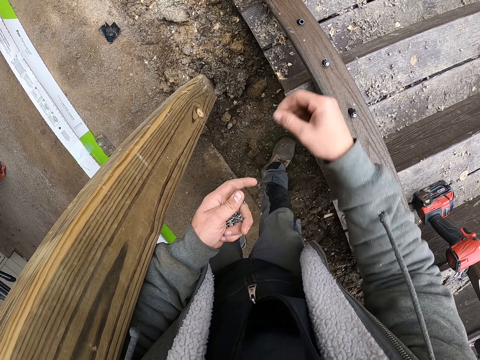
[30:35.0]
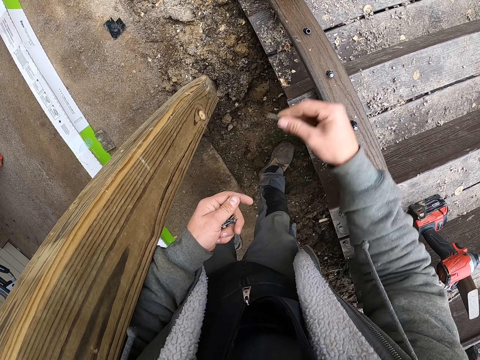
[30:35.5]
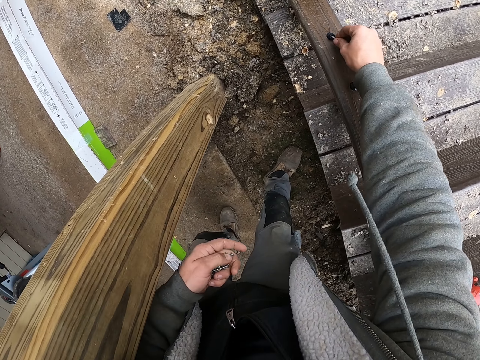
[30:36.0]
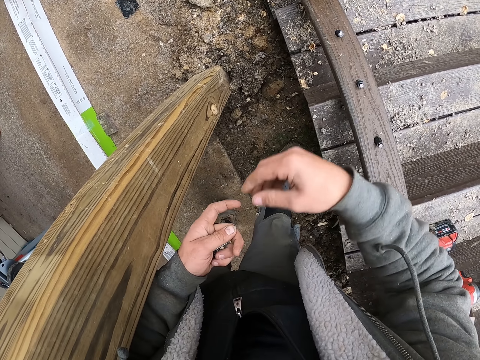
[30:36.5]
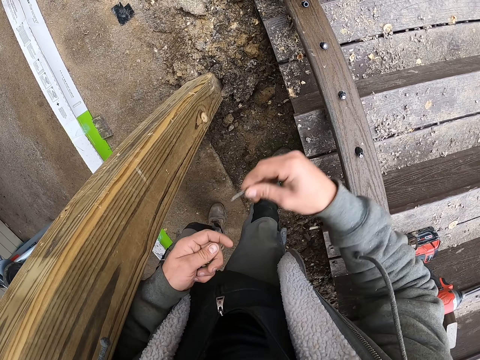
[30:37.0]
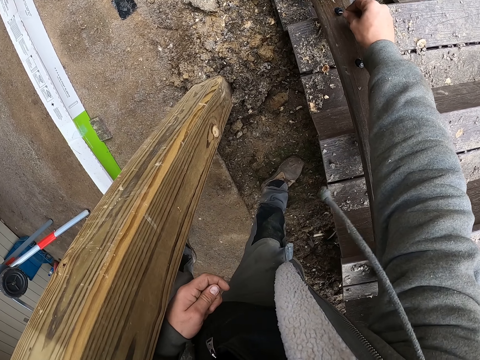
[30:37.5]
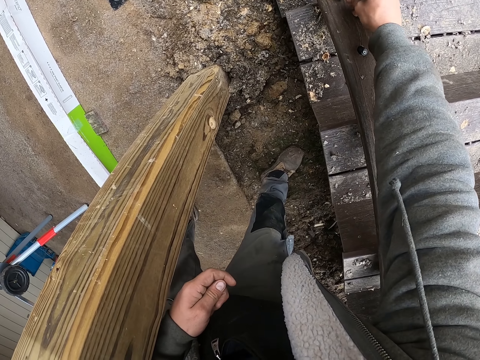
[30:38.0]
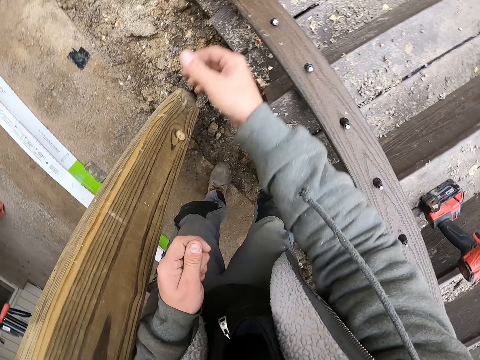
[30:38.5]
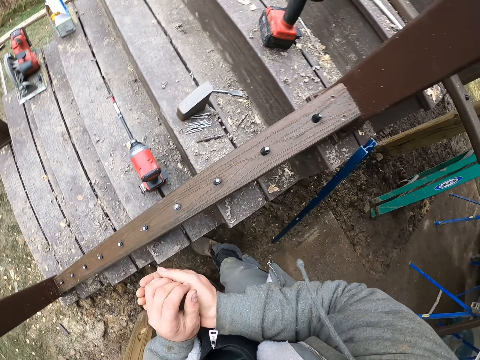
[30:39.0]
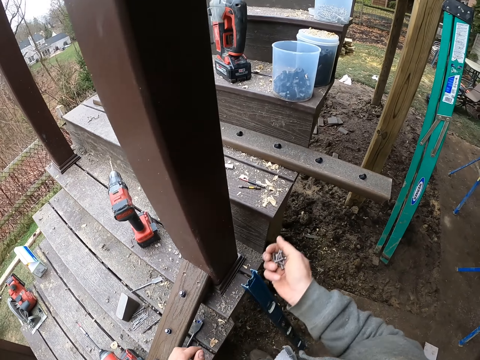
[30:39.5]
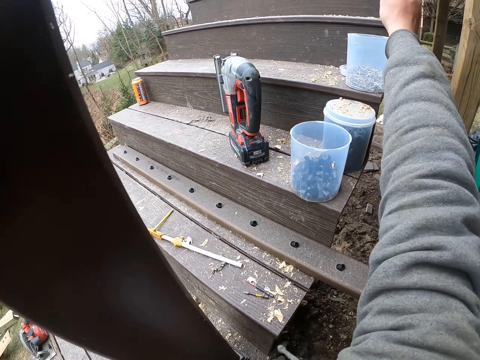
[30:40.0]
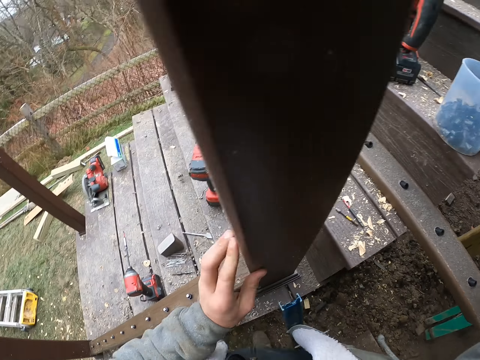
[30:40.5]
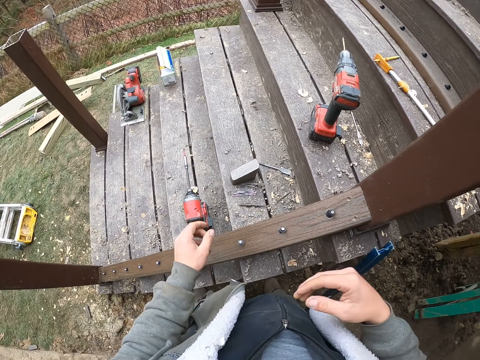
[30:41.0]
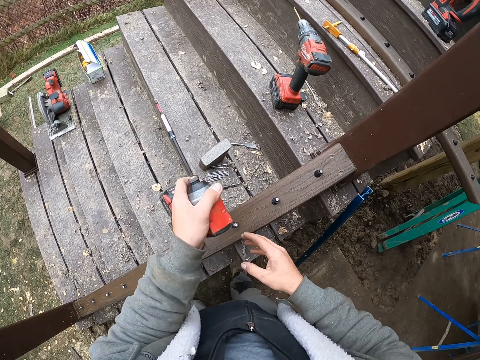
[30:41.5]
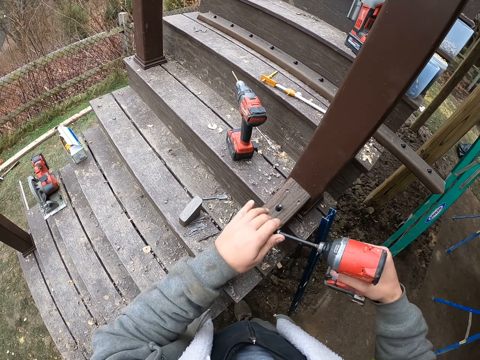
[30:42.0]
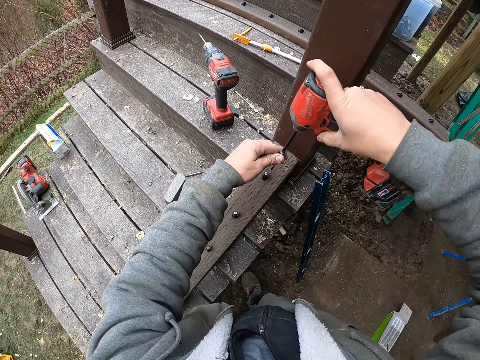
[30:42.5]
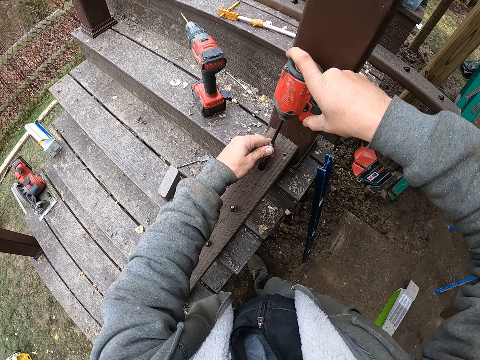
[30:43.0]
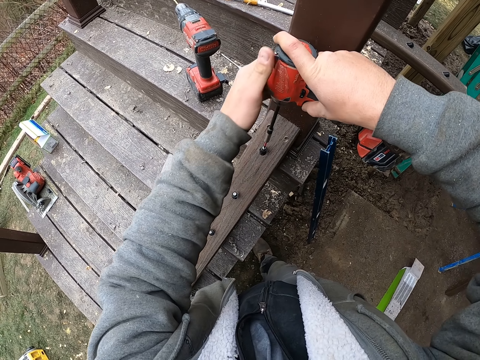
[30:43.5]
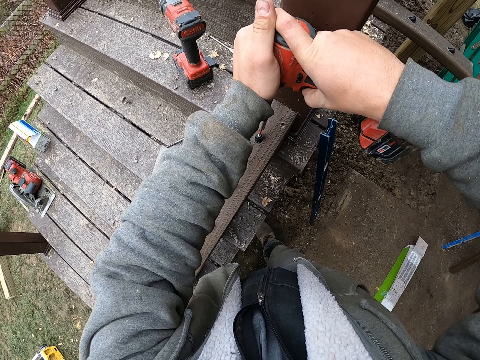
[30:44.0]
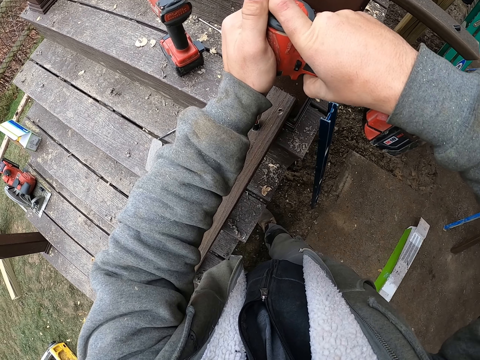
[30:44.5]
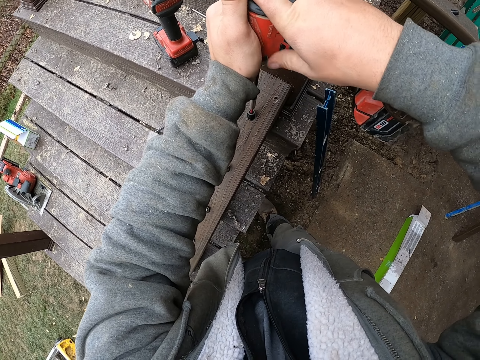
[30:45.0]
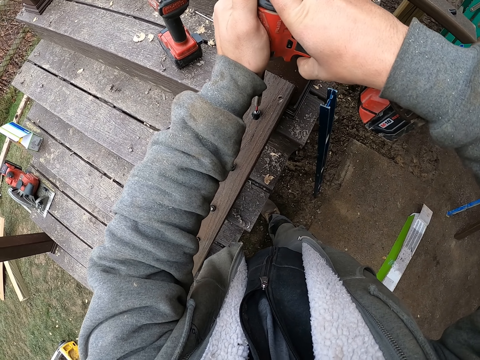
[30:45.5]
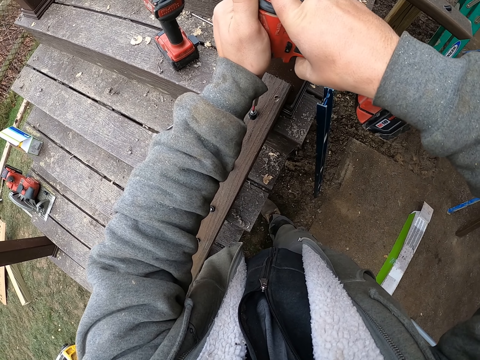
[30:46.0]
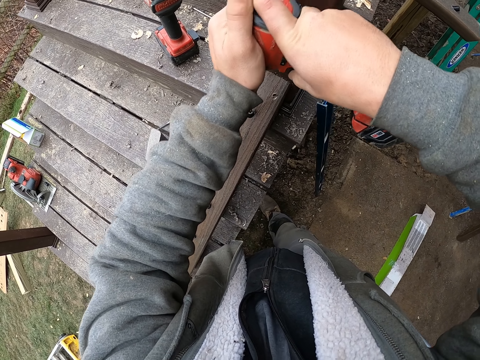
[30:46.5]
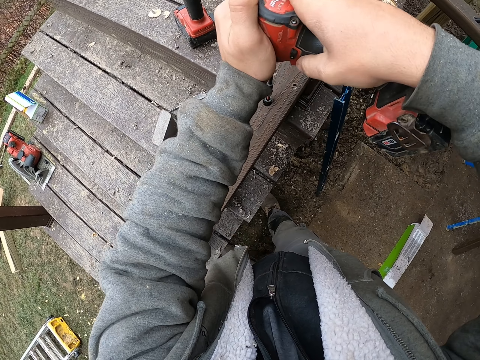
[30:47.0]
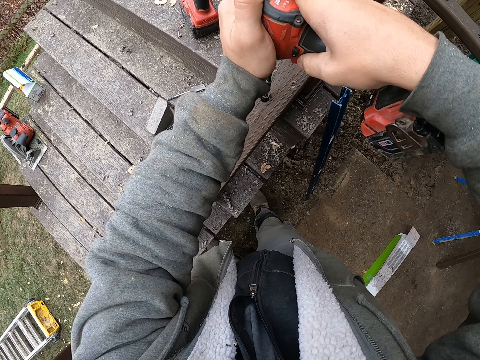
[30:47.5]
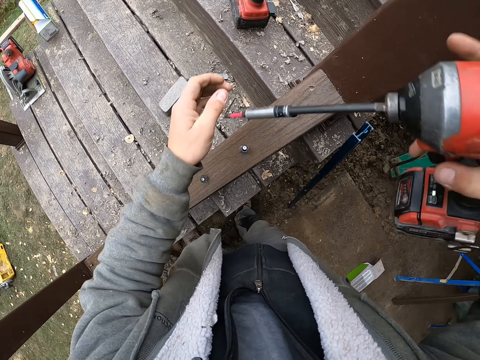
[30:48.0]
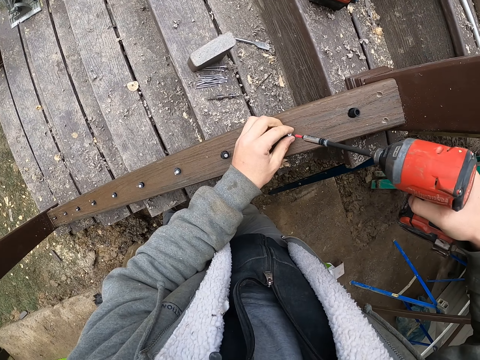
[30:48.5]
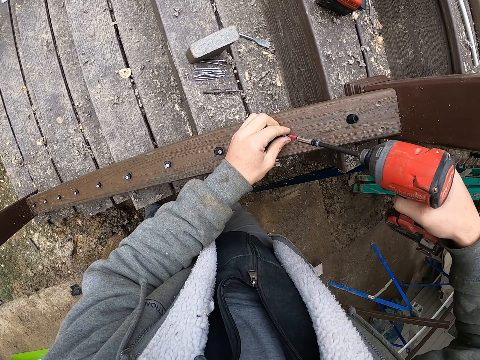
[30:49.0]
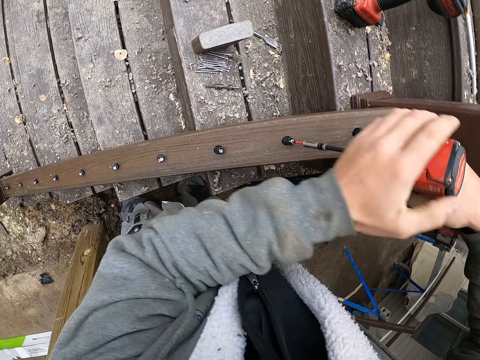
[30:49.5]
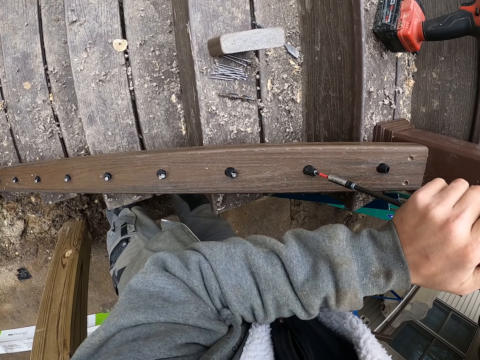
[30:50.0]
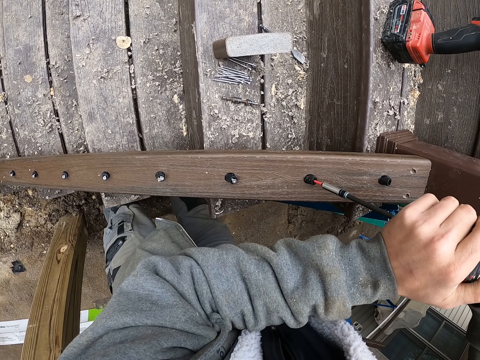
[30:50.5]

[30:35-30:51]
The camera wearer puts screw nails to the right hand. They put the nails in the tin. They hold the wood with the left hand. They pick a drill from the staircase with the left hand. They hold the drill with the right hand. They hold the drill with both hands. They drill the nails into the nuts. They screw the screw nails.

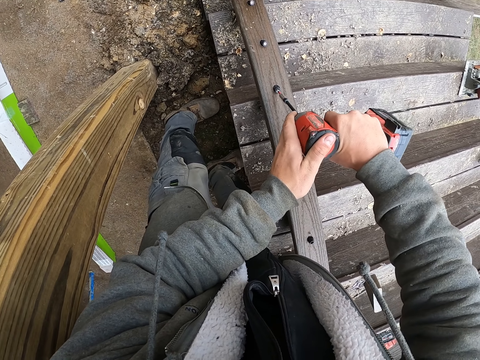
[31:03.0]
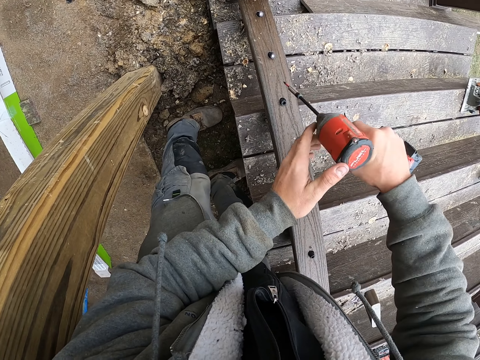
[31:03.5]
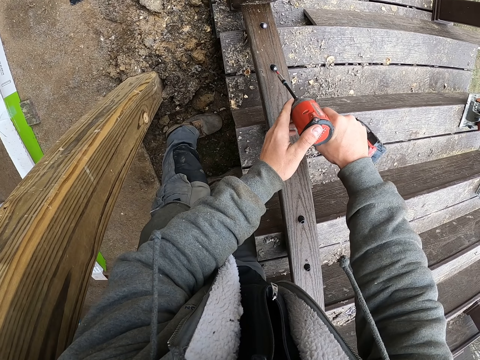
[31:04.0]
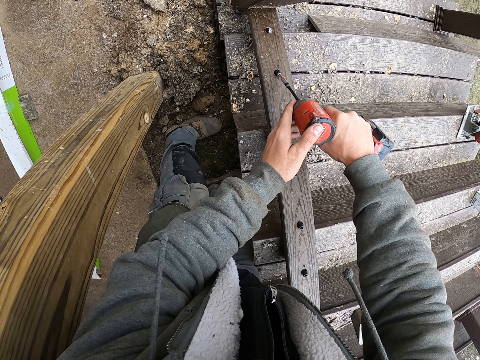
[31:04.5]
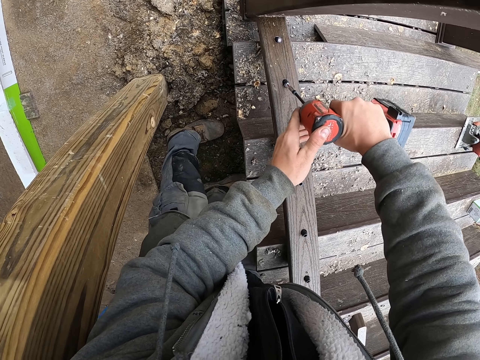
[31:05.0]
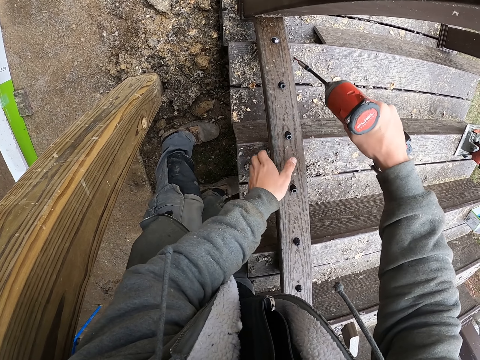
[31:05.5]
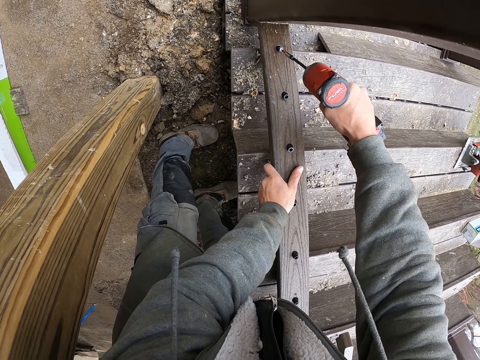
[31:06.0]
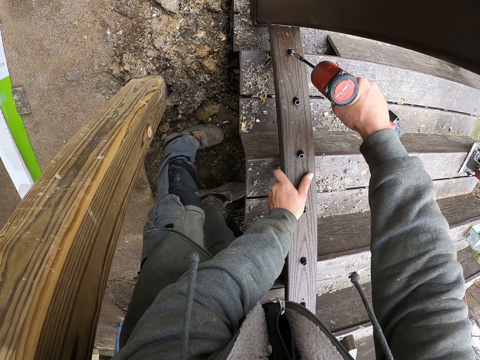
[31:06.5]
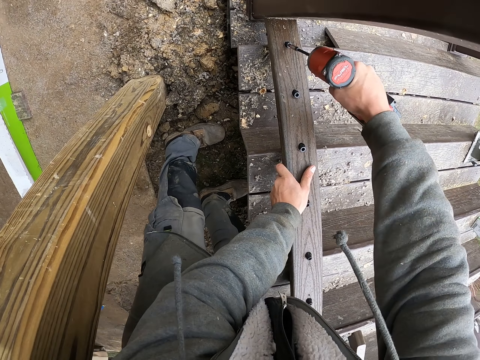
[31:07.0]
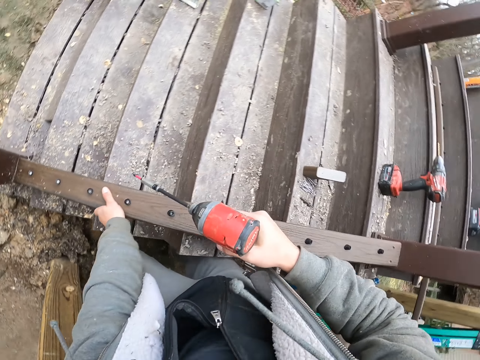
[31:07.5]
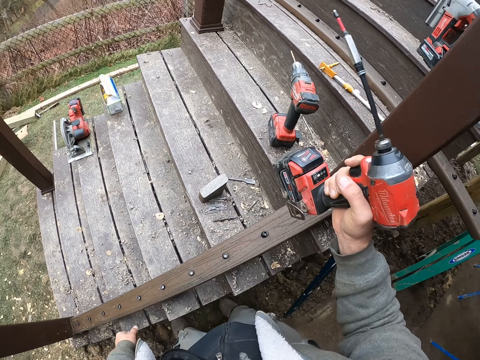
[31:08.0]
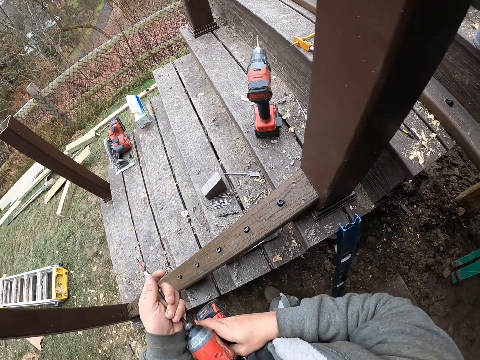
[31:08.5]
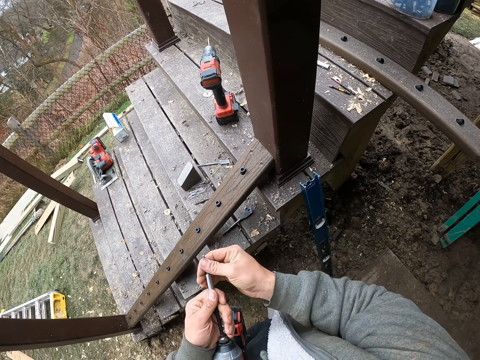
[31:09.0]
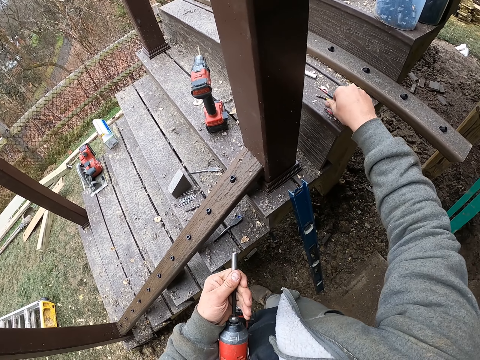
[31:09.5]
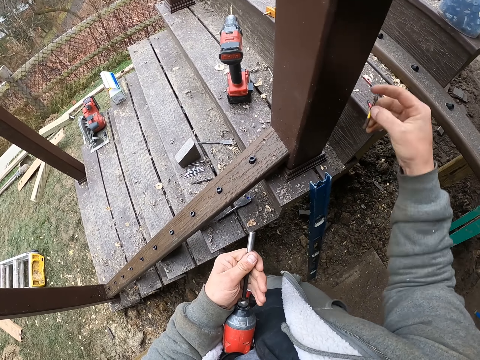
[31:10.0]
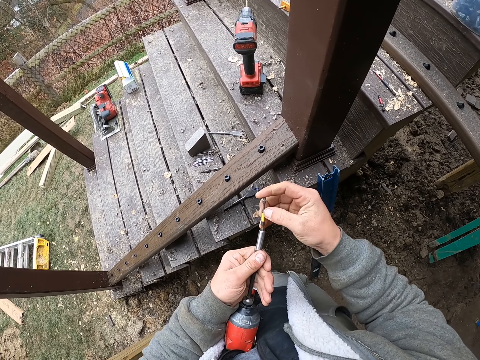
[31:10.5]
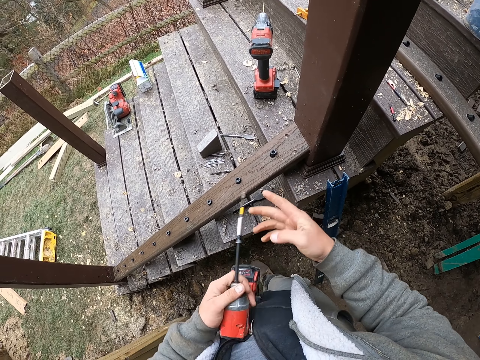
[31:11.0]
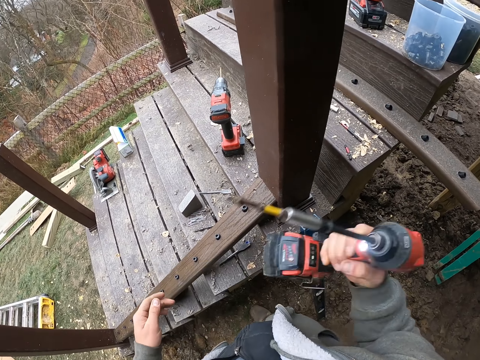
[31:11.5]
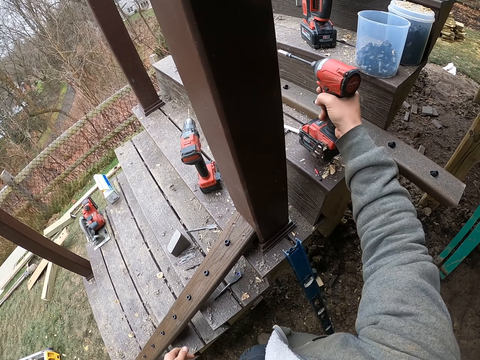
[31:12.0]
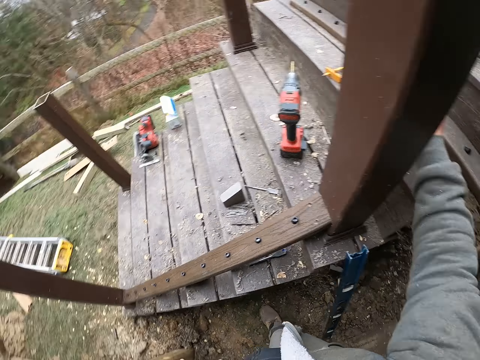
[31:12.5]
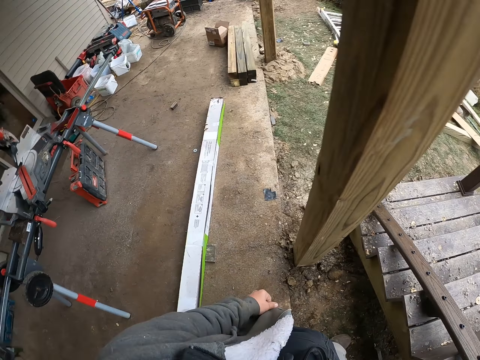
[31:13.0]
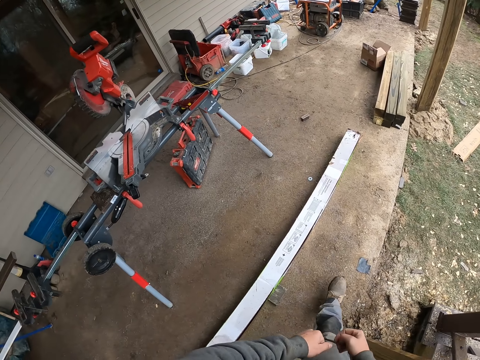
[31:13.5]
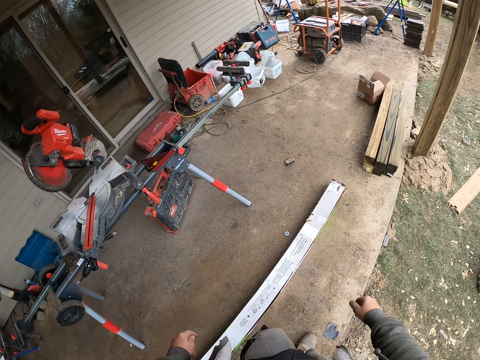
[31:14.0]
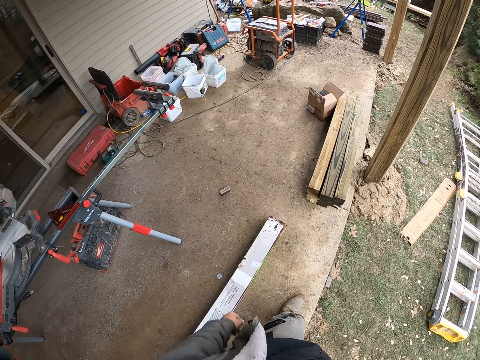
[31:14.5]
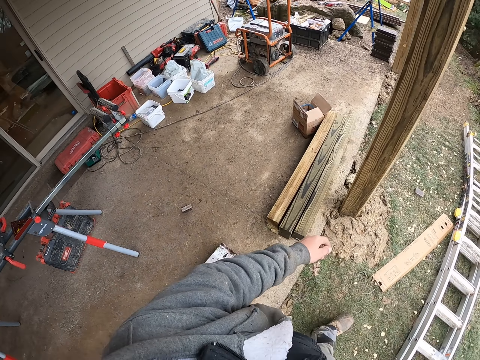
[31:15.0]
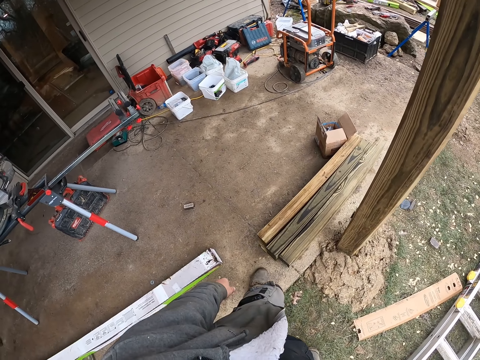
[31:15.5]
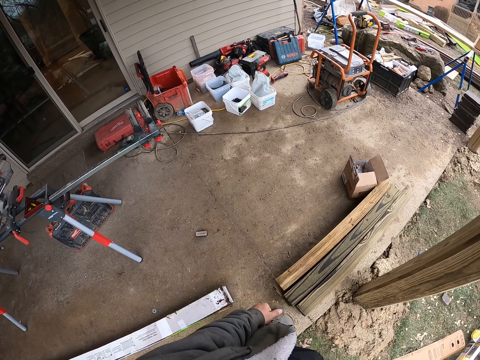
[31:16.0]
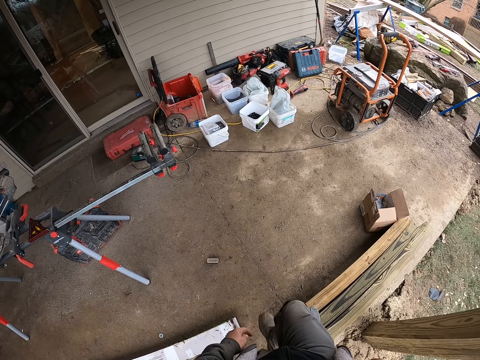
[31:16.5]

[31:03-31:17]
The camera wearer places his left hand on the wood. He screws with the right hand. He stops screwing. He removes a drill bit from the drill. He puts the drill bit on the staircase. He picks a drill bit from the staircase. He inserts the drill bit into the drill. He holds the drill with the left hand. He puts the drill on the staircase. He walks around.
